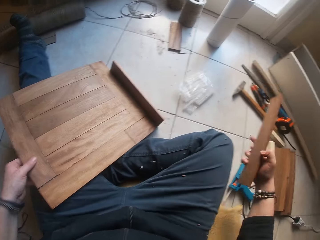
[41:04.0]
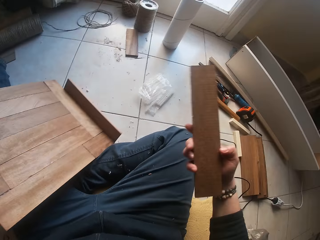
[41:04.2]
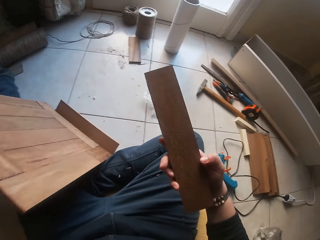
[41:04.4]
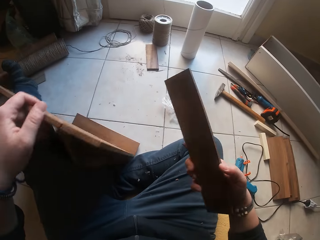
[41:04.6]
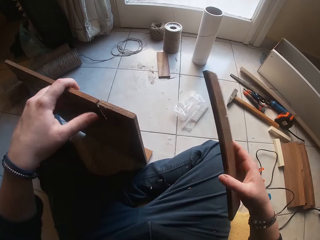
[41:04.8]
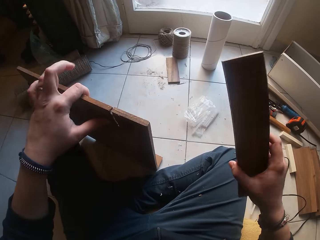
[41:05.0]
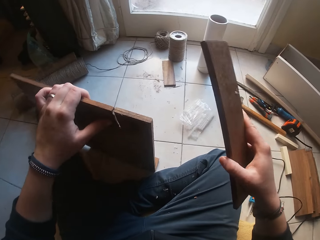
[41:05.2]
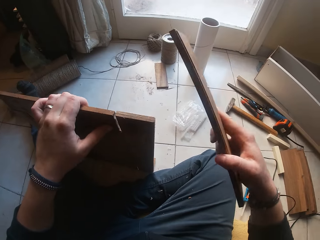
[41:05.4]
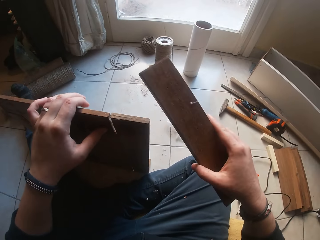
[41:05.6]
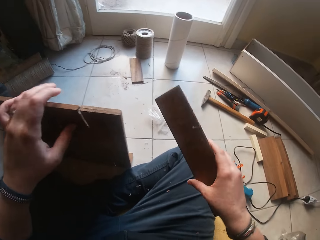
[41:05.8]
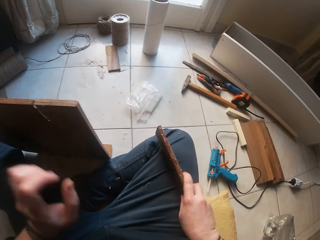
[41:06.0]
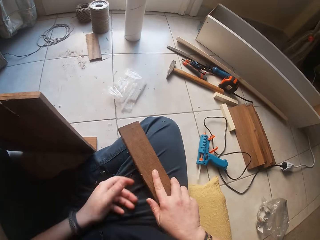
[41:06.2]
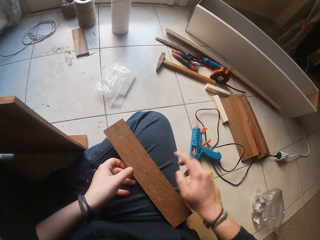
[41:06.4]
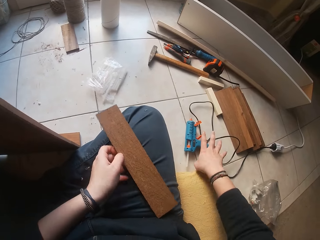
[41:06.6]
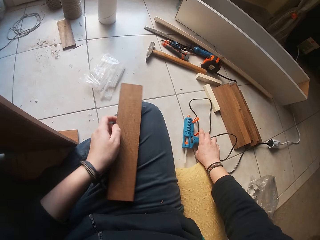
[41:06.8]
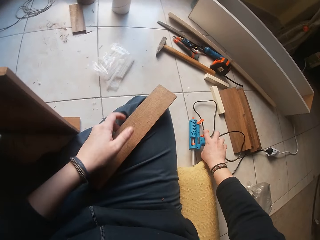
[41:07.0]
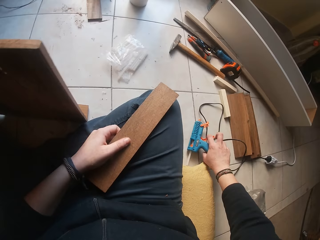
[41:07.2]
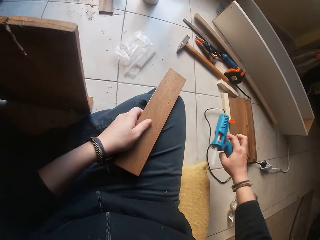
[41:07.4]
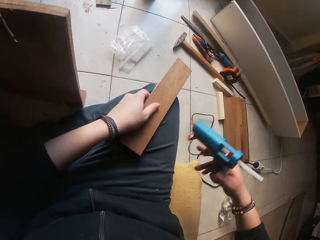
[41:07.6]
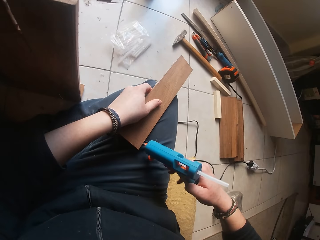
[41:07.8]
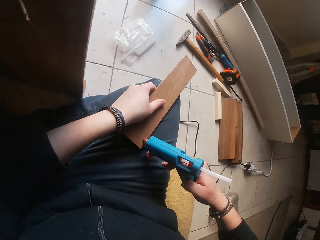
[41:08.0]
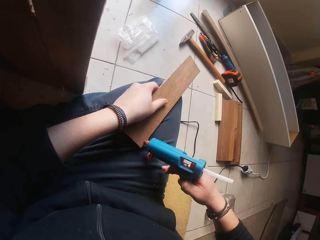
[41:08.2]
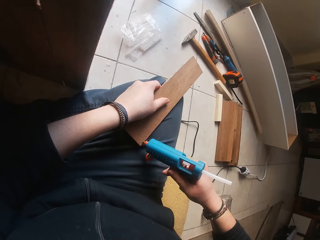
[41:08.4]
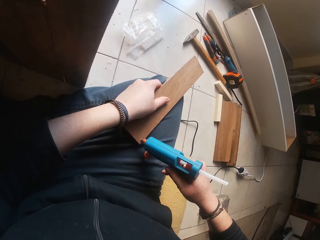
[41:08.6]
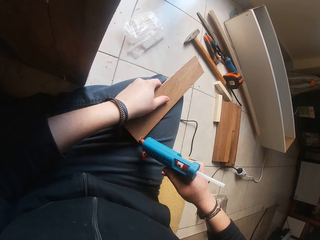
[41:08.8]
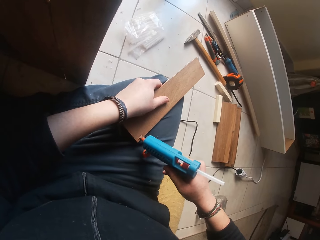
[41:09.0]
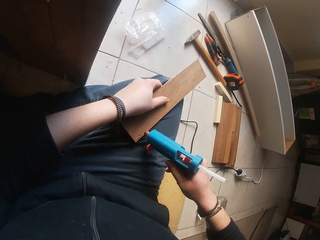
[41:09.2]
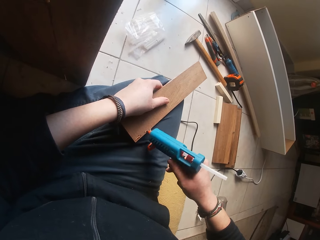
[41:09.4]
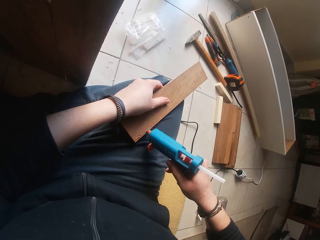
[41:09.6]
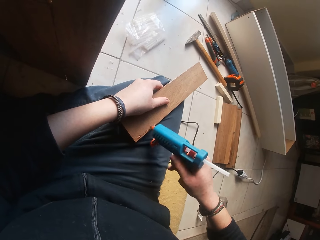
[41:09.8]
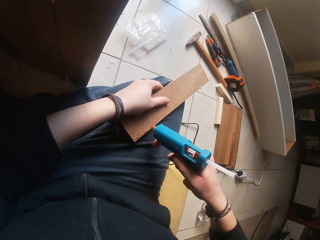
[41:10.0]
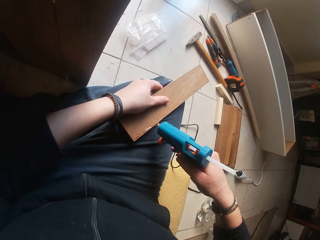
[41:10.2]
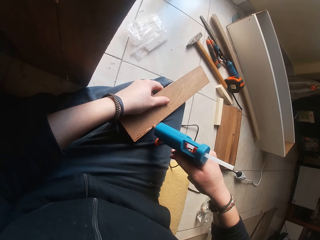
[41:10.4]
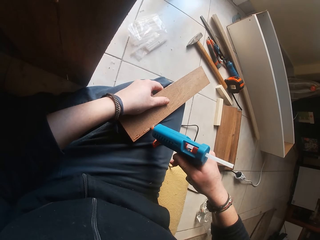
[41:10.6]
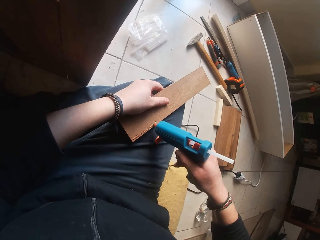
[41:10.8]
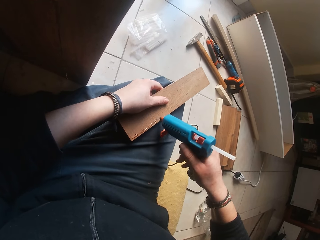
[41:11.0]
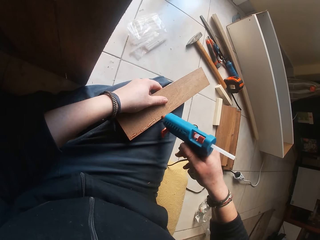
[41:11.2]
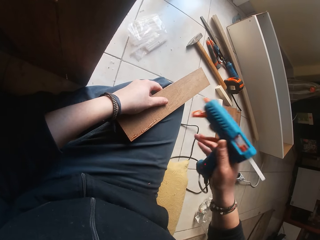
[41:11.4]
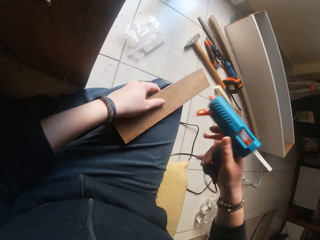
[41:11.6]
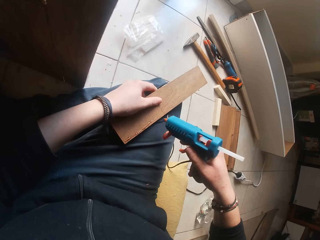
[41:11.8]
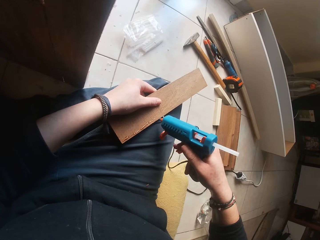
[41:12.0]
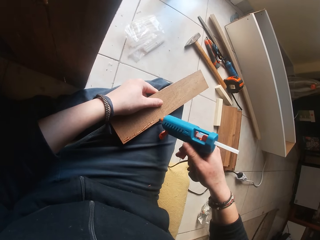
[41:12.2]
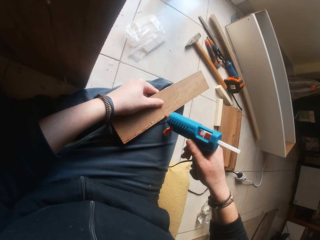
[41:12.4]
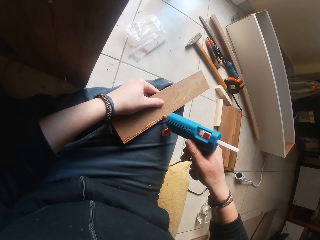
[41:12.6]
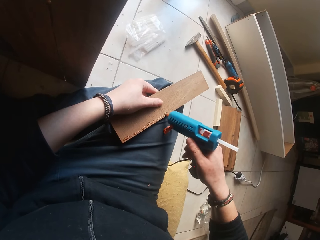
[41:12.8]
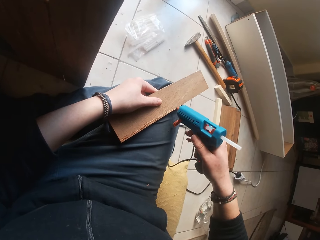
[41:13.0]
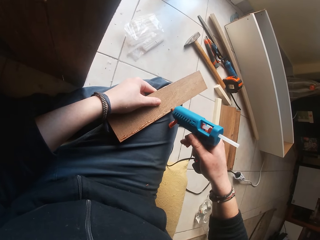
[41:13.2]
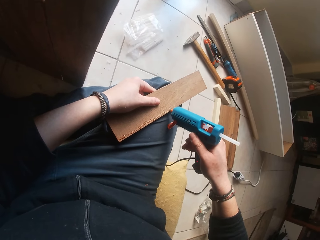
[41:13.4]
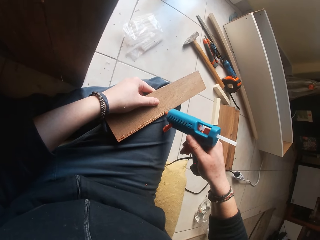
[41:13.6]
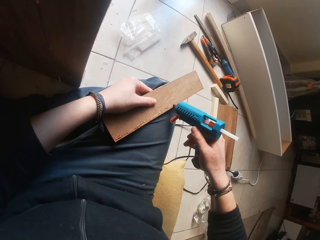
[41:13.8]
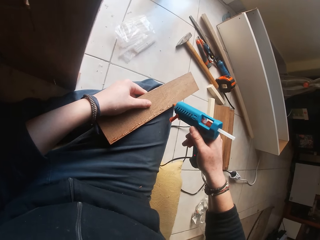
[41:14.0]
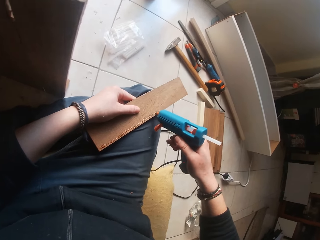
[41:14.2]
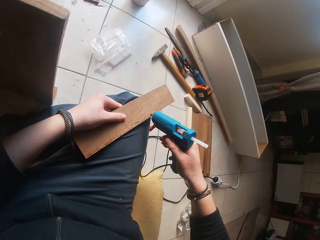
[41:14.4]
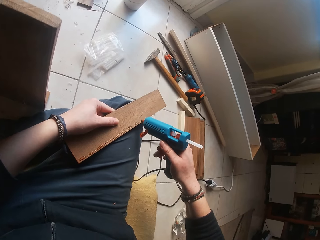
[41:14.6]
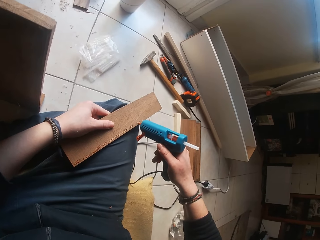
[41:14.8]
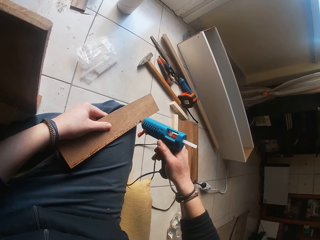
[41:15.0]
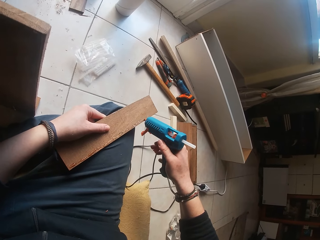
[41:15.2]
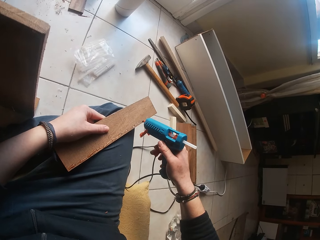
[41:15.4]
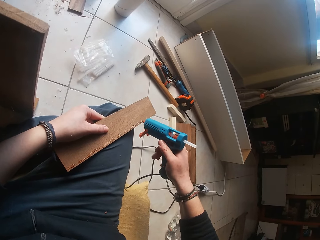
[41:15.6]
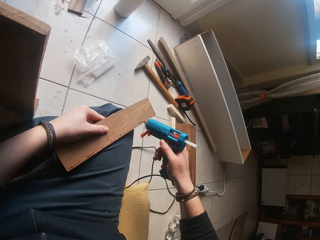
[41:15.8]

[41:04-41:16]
The camera wearer picks the piece of the wood on his leg with his left hand. He holds the wood. He drops the piece of wood in his right hand on his leg. He holds the piece of wood on his leg with his left hand. He picks the glue gun on the floor with his right hand. He applies gum to the piece of wood on his leg with the glue gun.

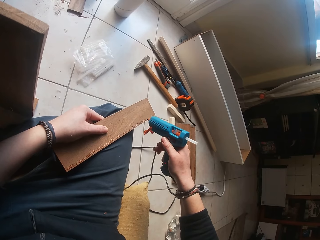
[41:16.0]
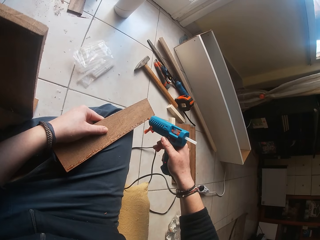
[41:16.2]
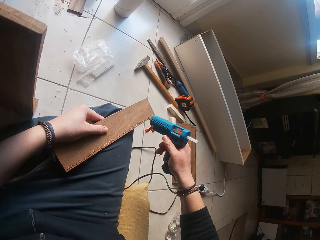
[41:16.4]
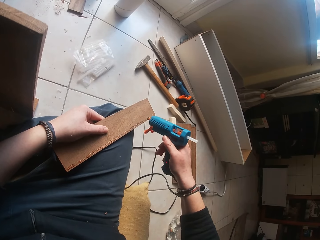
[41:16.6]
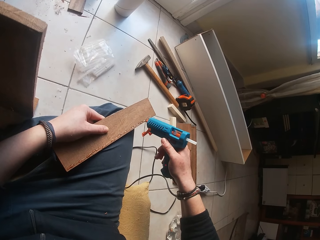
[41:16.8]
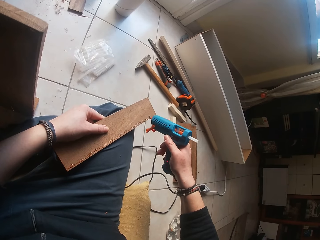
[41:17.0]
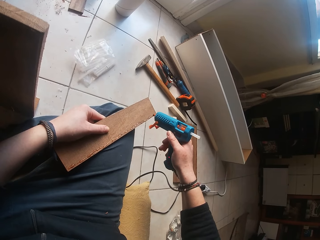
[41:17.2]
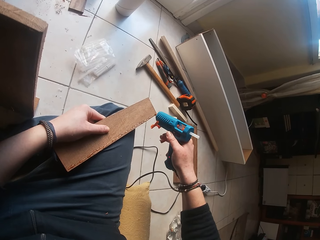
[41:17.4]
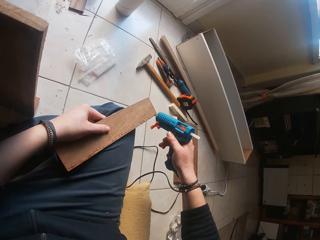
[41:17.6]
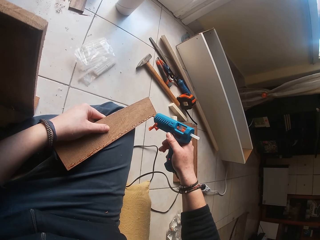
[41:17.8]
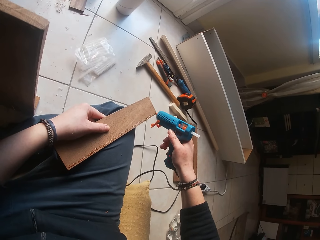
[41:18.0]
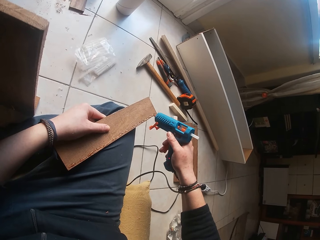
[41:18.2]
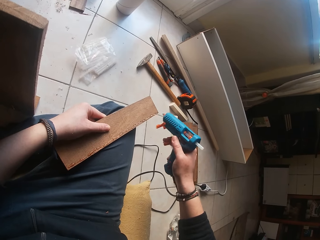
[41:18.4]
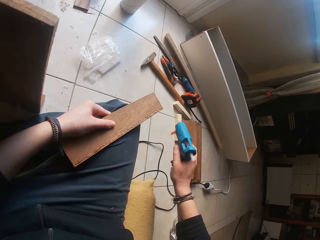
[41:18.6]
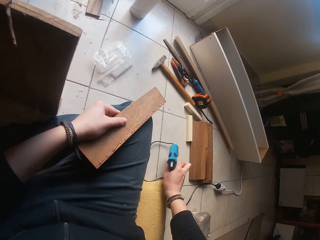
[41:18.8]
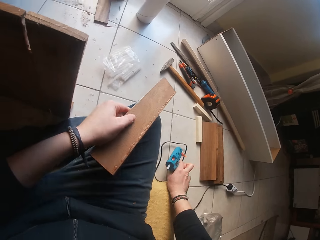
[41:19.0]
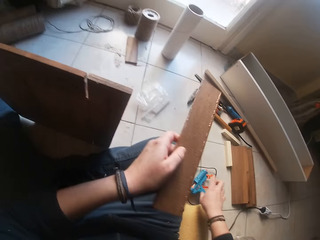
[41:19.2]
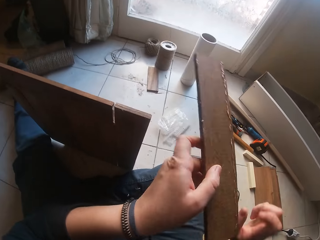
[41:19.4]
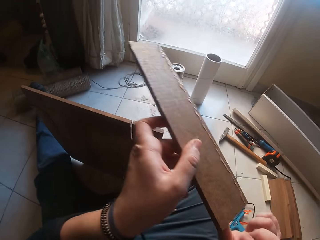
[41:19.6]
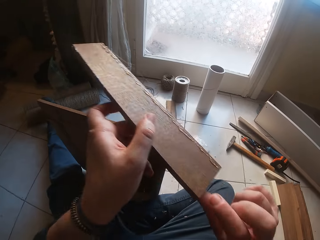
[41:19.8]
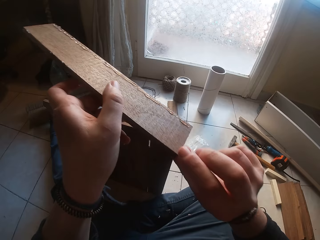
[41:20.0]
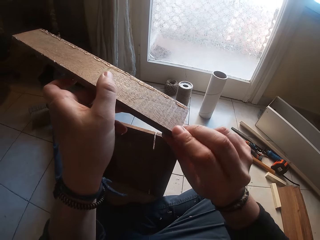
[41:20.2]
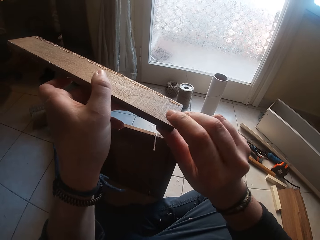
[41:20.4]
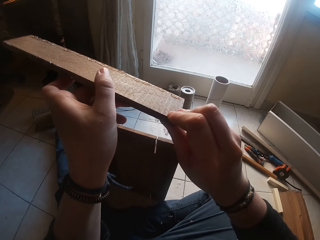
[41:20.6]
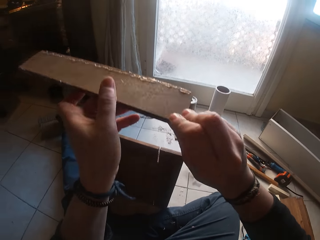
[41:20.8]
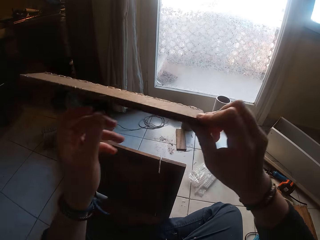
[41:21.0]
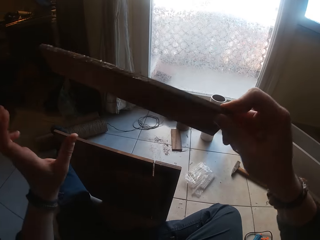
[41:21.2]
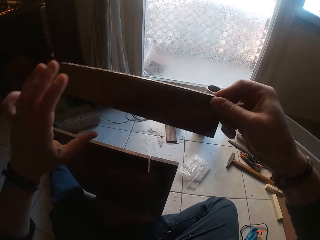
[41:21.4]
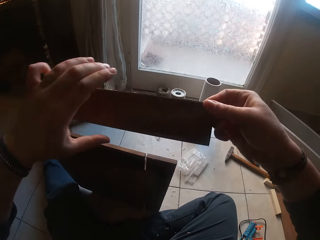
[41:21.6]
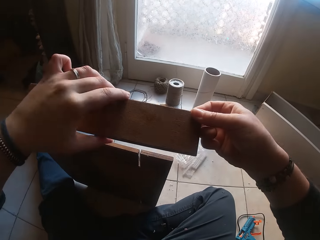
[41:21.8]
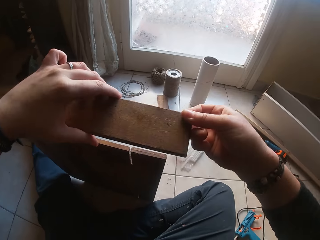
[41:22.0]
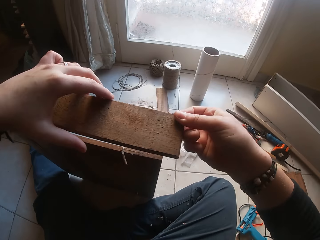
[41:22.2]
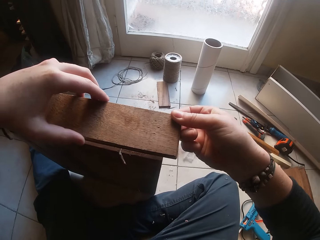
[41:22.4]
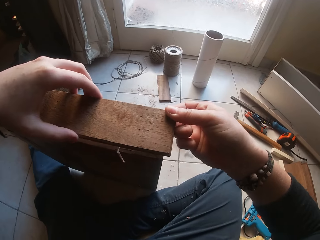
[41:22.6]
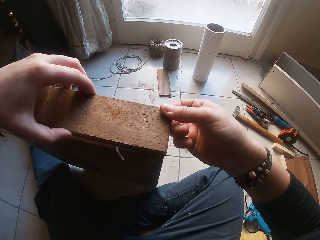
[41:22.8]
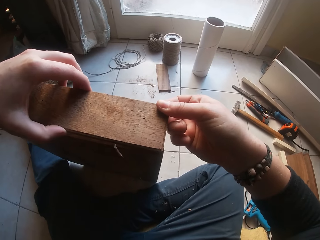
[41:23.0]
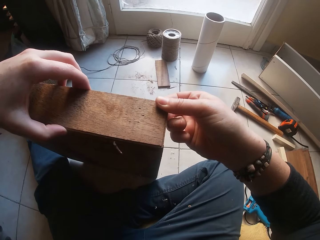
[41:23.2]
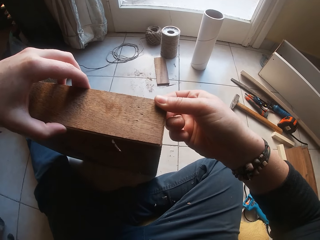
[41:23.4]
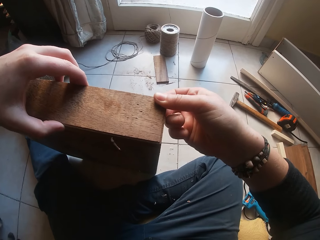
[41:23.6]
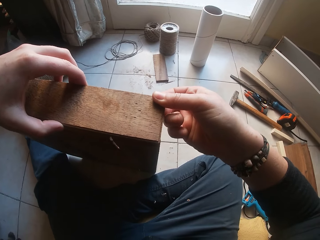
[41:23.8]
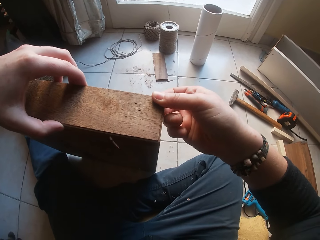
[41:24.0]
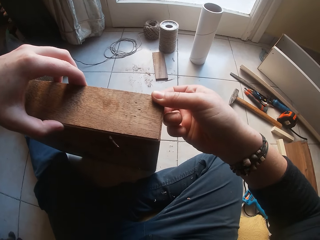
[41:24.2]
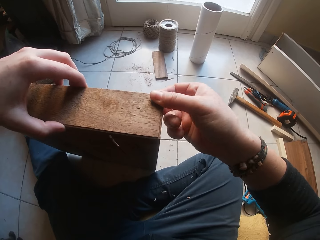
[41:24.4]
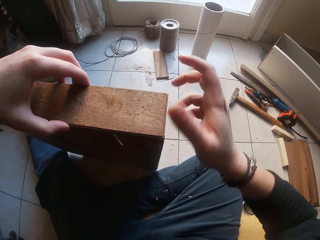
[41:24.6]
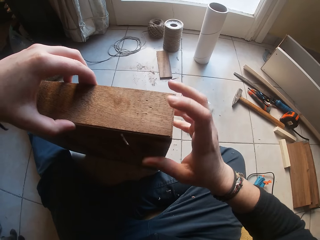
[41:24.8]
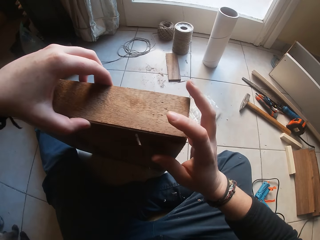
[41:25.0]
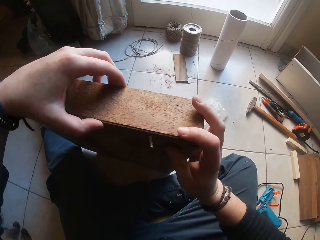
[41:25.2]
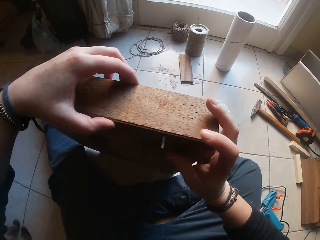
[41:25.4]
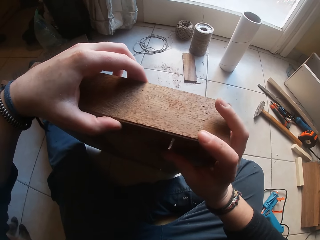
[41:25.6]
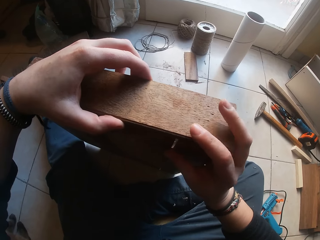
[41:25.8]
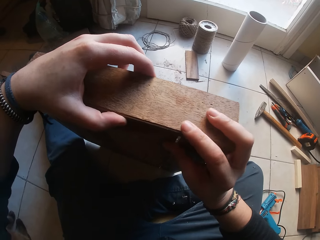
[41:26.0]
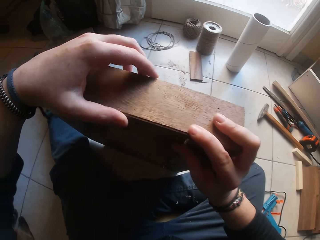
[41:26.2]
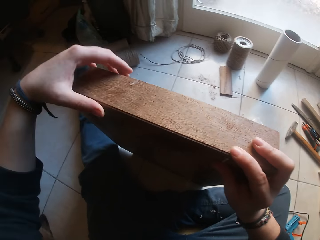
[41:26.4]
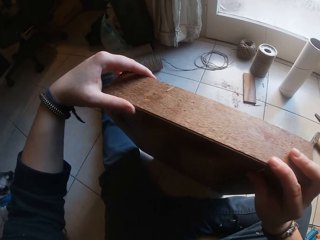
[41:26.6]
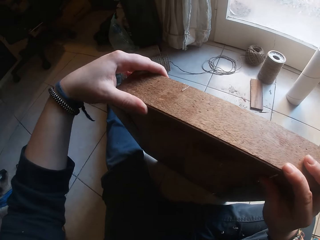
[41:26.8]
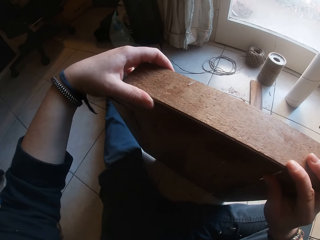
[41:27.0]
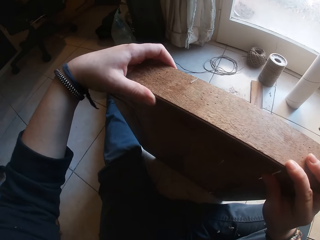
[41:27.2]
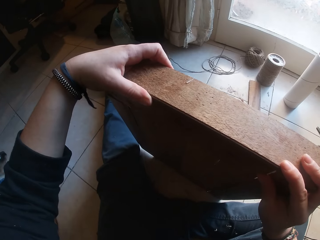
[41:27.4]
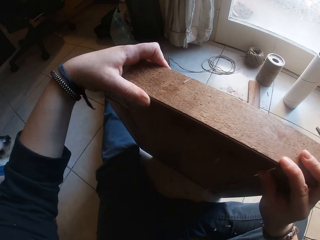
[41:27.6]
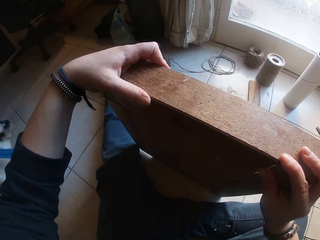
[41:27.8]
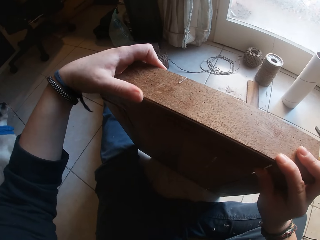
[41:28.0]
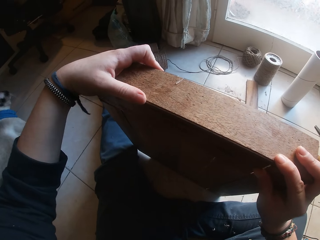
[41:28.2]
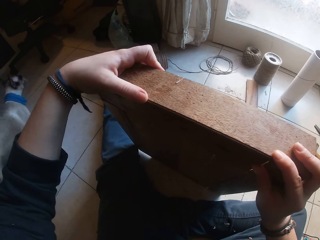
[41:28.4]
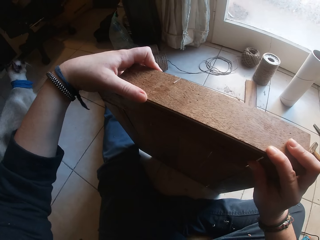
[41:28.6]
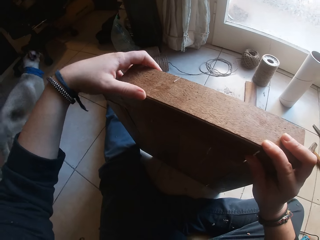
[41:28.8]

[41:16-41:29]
The camera wearer picks the piece of wood on his leg with his left hand. He drops the glue gun on the floor. He holds the piece of wood in his left hand with his right hand. He fixes the piece of wood with hands. He gums the piece of wood in his hands and the piece of wood on the floor together.
